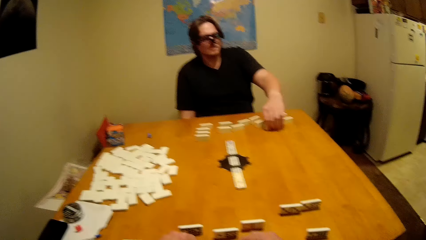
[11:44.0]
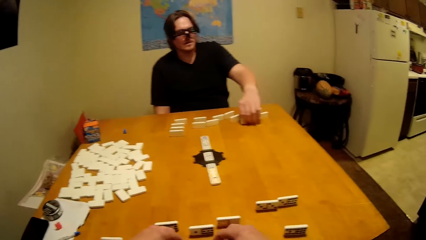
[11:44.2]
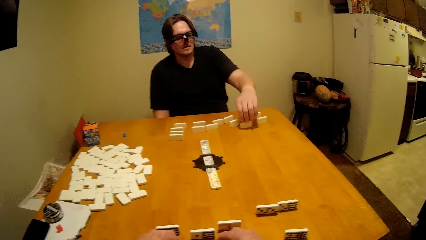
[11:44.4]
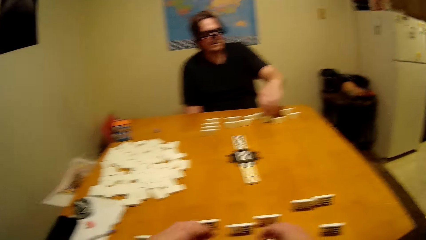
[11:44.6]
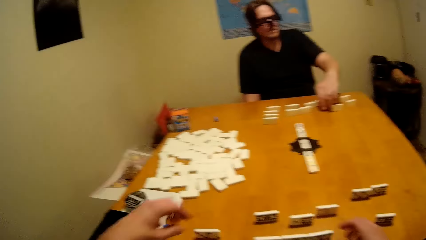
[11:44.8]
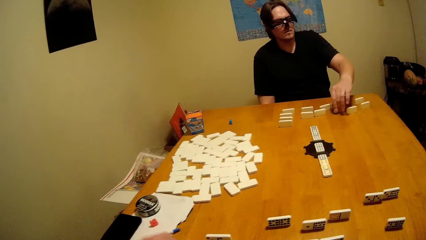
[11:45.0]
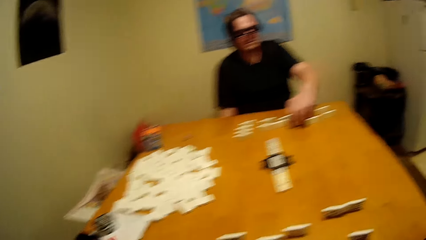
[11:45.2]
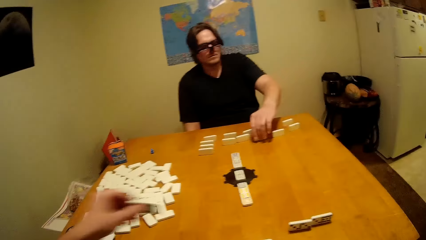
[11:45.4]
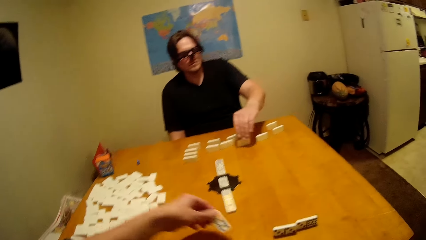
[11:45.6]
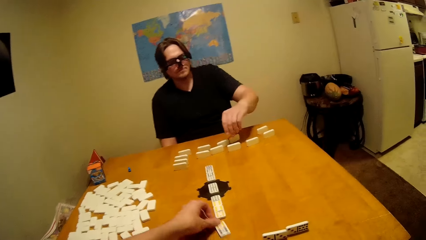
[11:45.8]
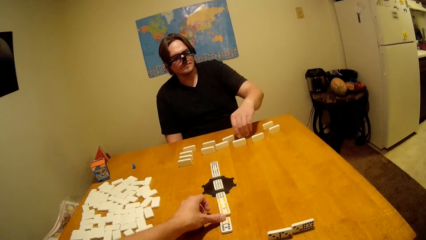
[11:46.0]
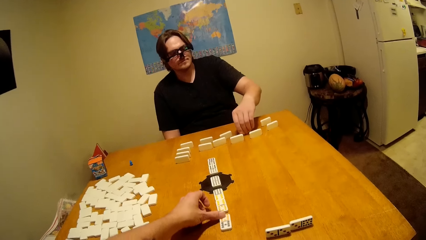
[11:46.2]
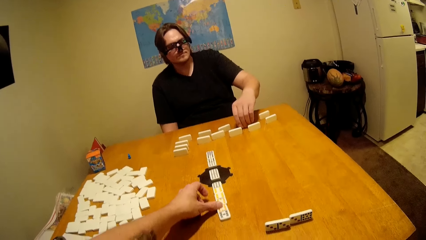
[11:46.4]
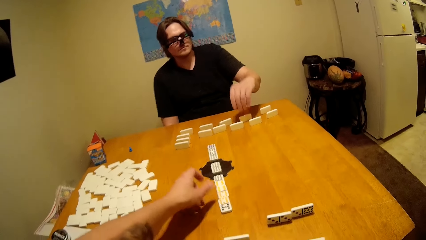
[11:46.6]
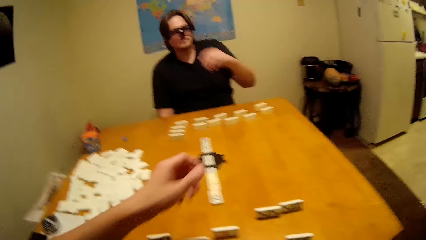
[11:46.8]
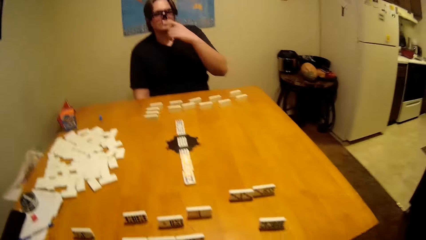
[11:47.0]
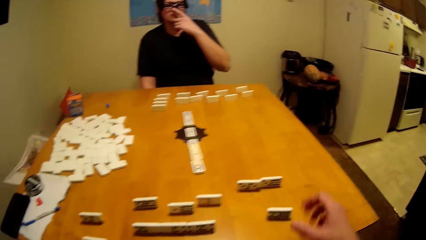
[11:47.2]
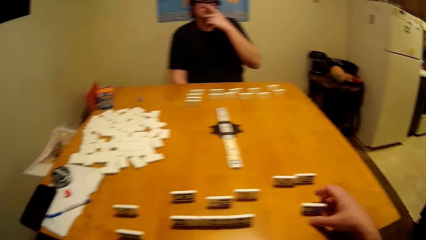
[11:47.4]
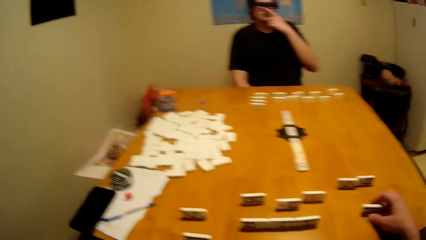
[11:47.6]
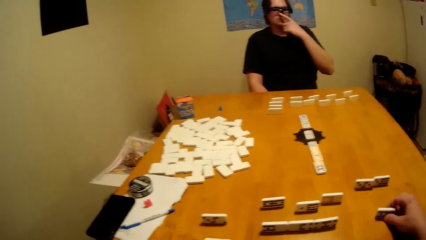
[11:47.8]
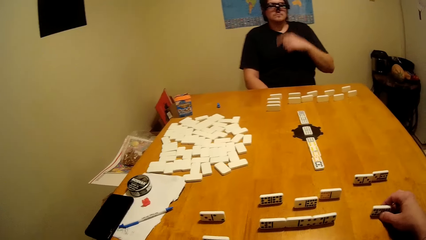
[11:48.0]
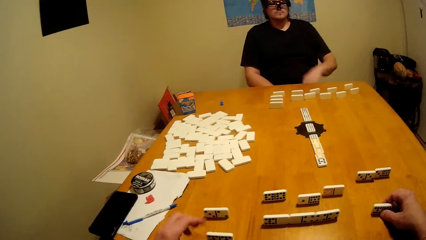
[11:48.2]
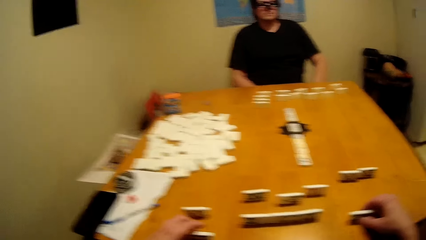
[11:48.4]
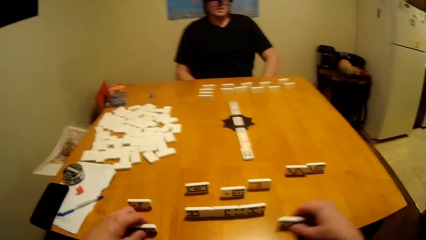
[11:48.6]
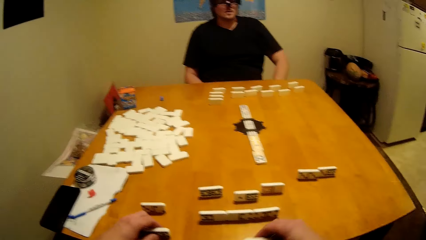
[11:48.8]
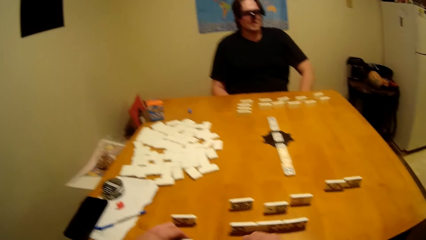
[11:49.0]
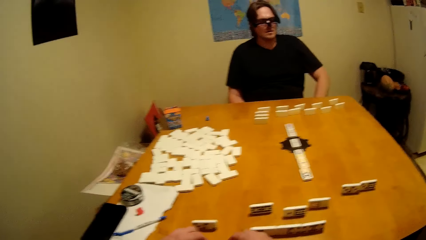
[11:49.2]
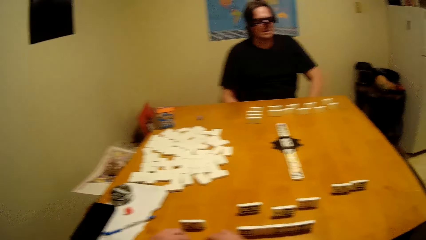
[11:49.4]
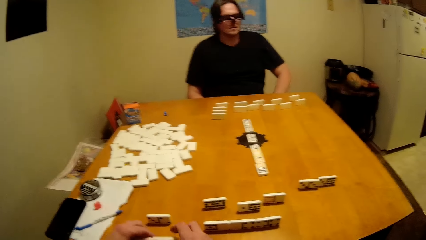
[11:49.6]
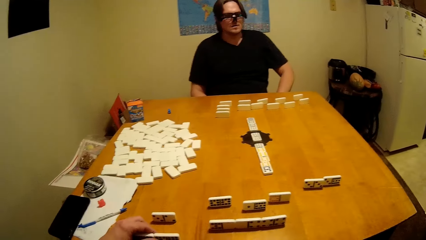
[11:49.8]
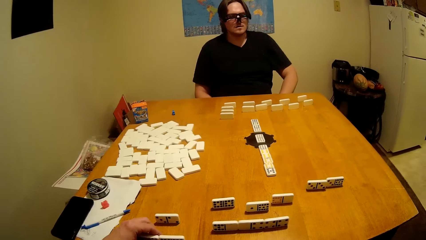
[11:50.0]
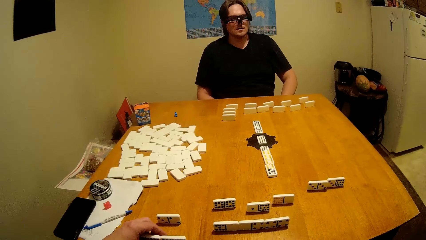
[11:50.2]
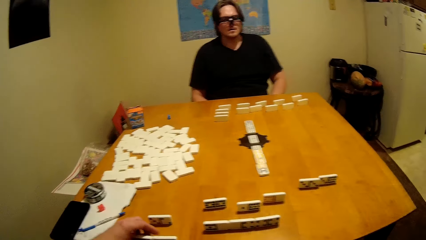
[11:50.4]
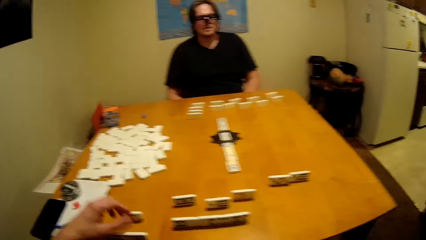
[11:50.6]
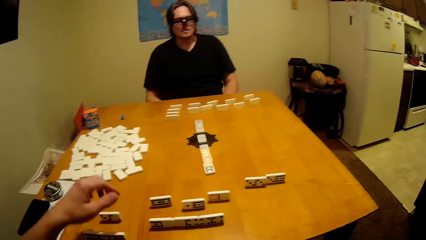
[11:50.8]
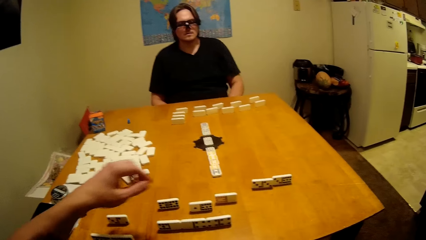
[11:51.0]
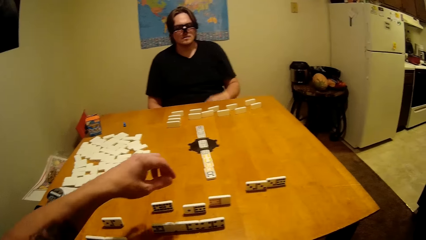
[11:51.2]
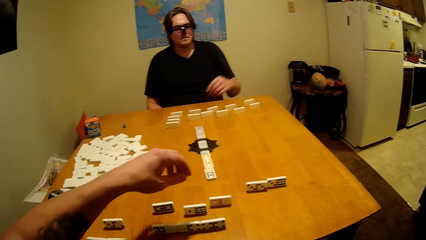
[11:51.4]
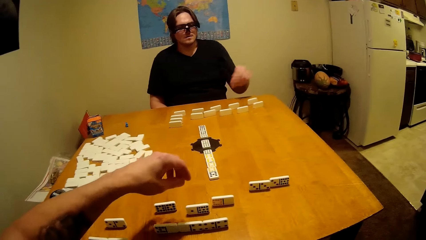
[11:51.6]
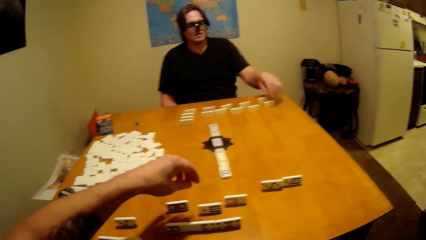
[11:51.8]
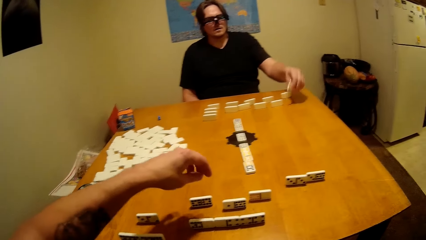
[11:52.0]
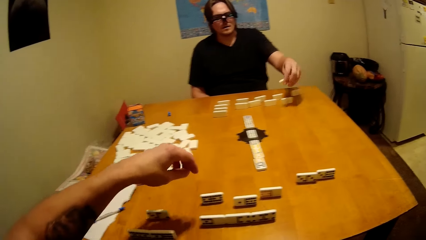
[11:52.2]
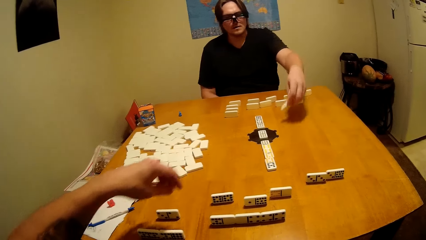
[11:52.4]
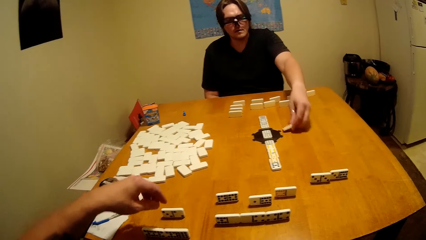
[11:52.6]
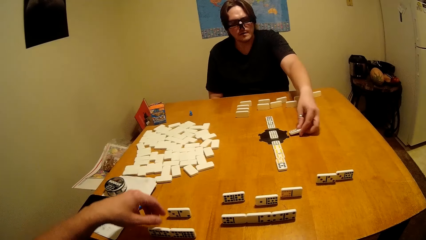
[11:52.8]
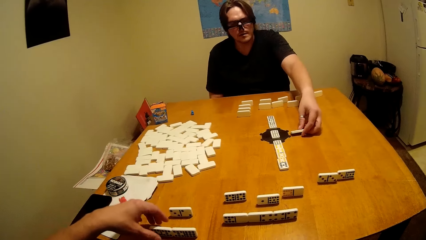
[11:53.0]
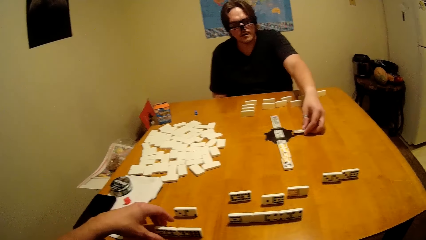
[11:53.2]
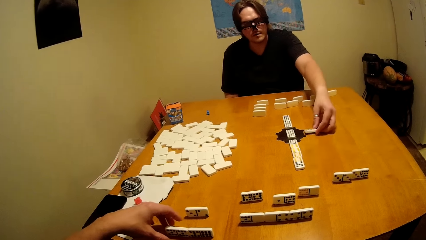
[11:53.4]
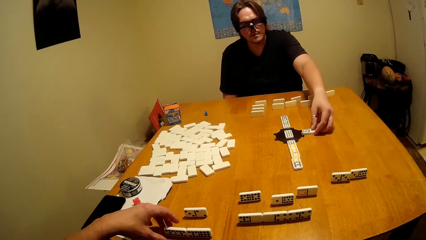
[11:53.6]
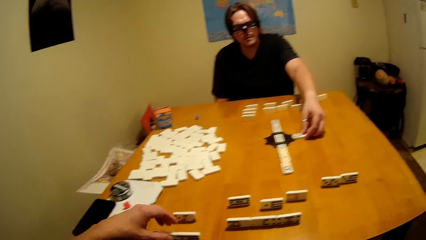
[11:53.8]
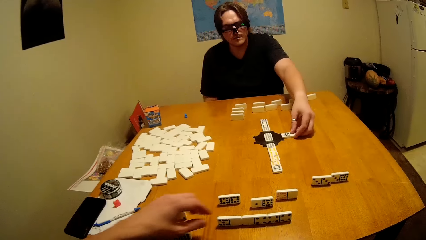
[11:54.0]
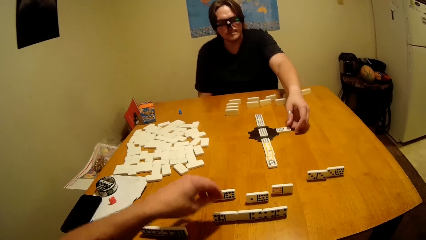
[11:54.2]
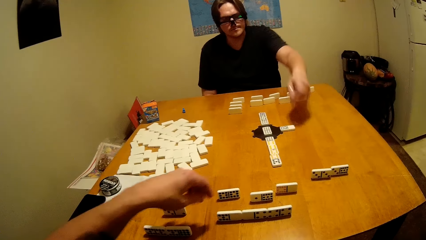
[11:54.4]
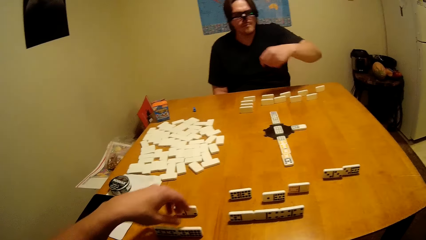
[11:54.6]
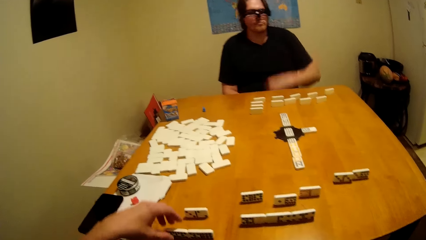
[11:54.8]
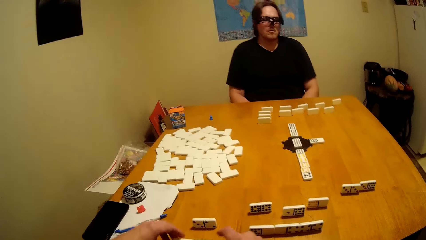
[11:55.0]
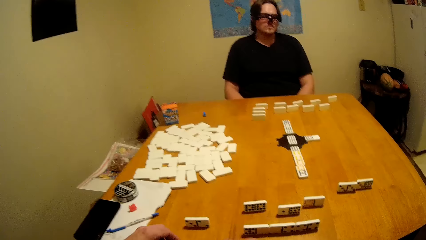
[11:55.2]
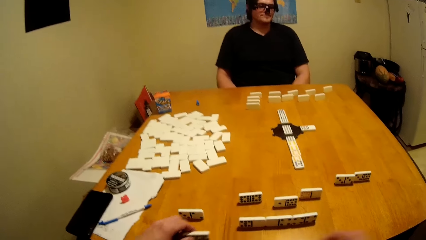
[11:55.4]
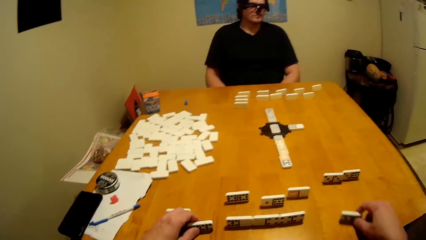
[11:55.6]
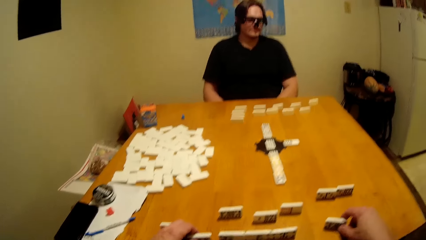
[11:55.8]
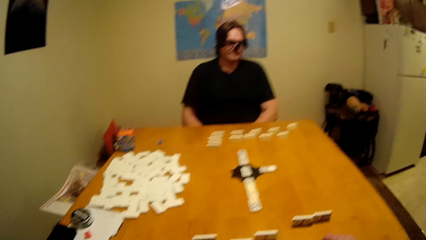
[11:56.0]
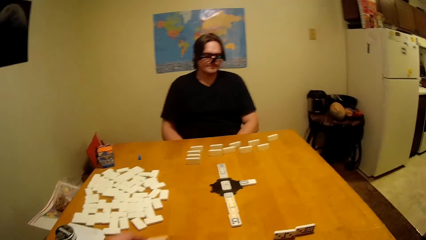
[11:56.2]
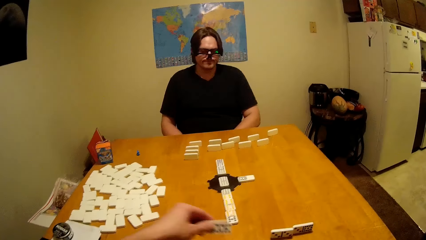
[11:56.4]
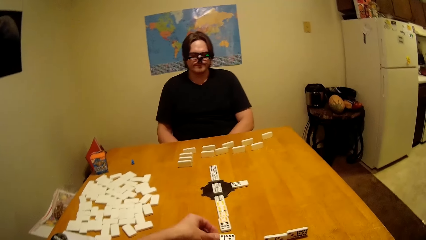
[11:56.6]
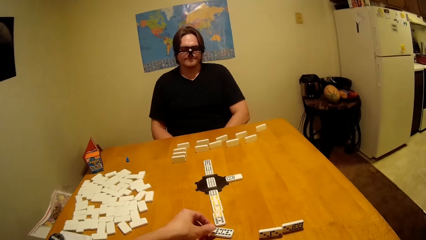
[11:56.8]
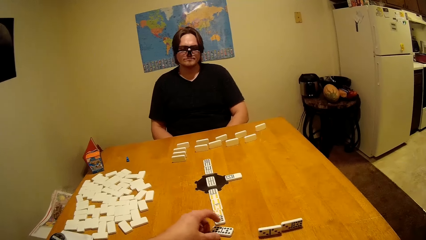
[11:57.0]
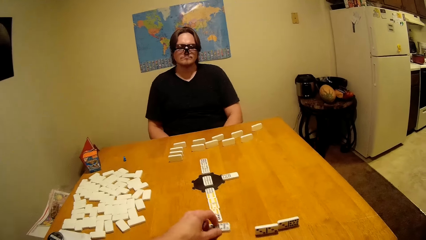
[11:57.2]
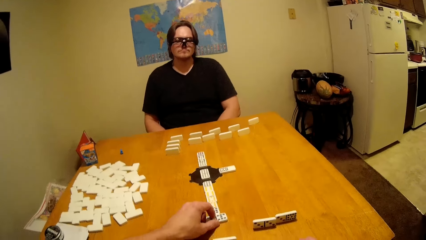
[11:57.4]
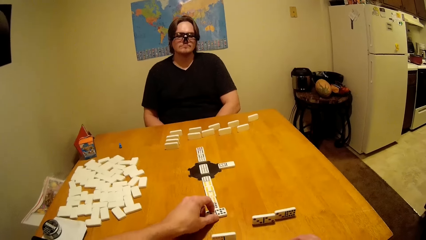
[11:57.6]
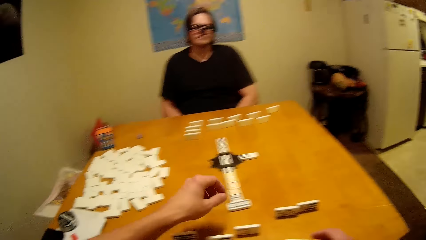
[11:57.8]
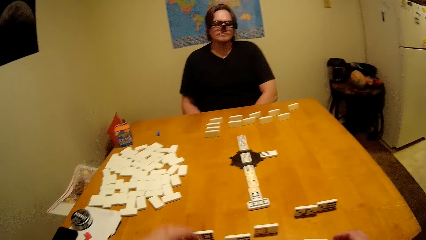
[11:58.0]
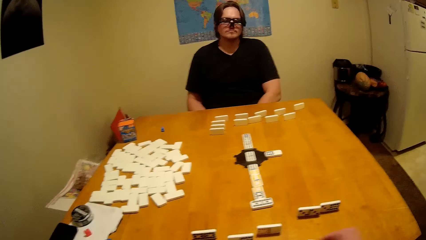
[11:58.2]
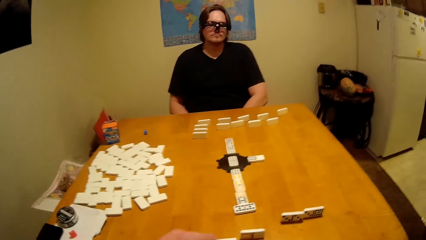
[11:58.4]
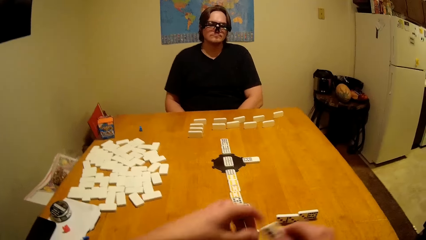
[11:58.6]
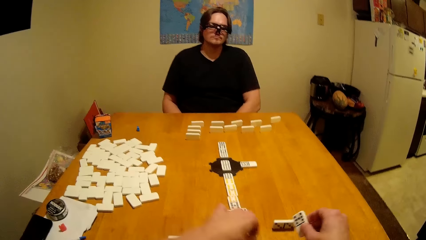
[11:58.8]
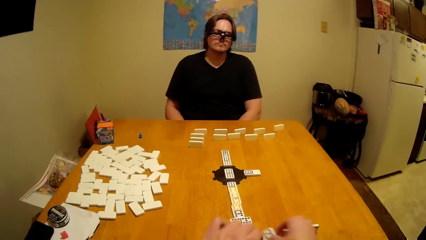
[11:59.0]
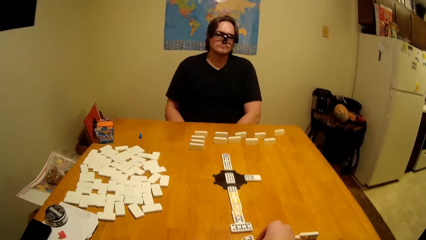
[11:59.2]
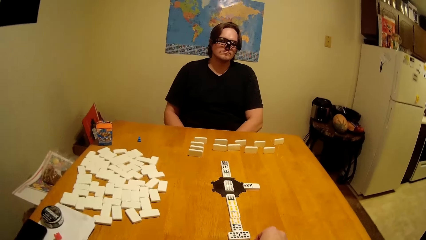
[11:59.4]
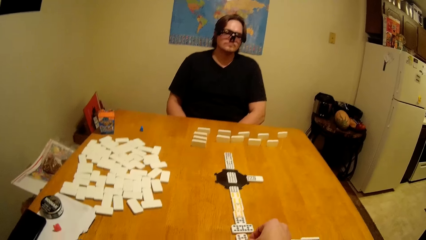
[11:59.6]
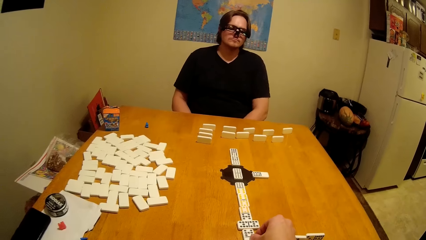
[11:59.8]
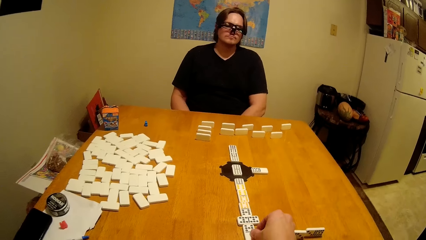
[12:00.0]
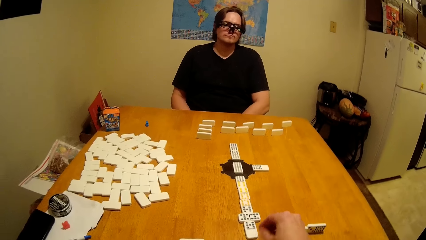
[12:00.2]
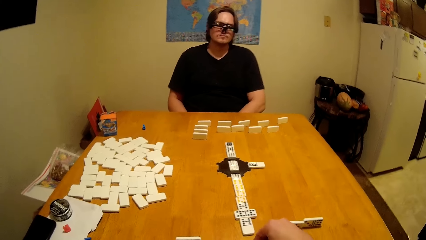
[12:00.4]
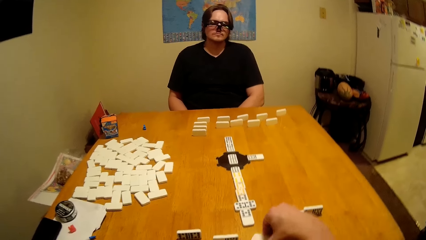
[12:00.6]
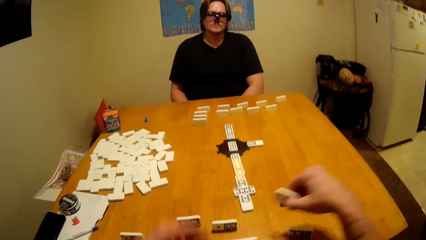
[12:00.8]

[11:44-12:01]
The camera wearer plays the dominoes game. A person plays the dominoes game. The camera wearer plays. They play the dominoes game.
